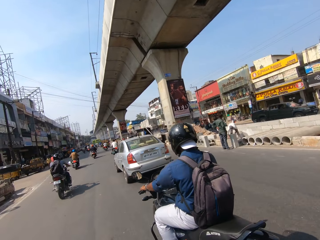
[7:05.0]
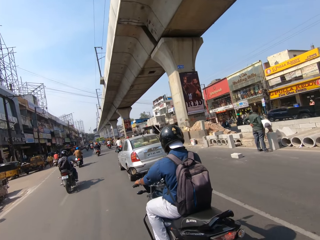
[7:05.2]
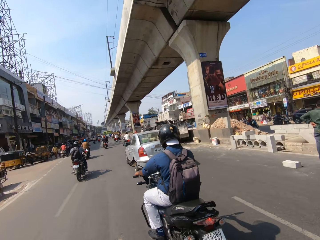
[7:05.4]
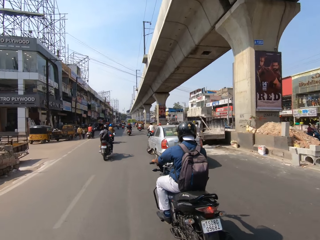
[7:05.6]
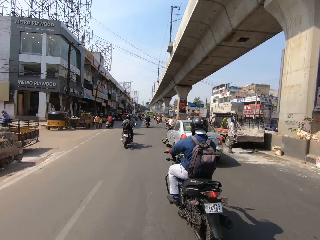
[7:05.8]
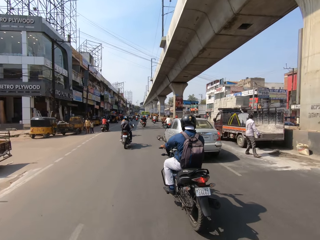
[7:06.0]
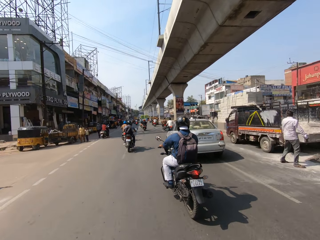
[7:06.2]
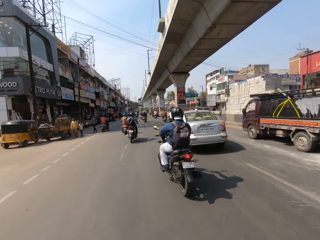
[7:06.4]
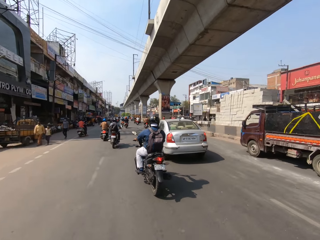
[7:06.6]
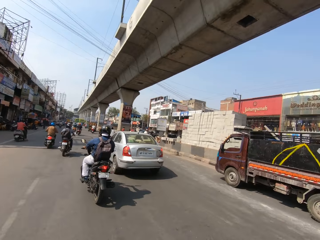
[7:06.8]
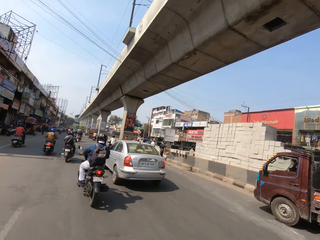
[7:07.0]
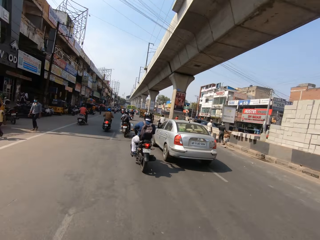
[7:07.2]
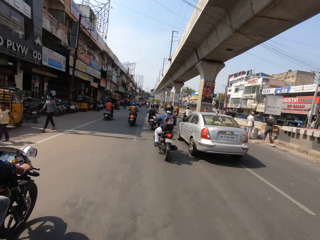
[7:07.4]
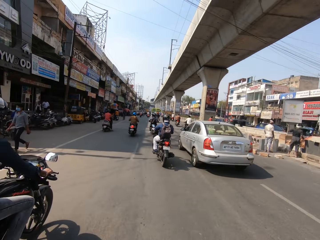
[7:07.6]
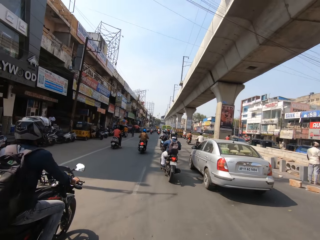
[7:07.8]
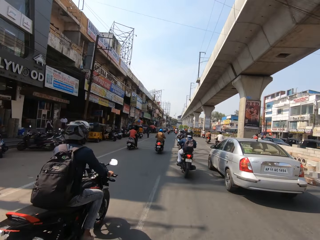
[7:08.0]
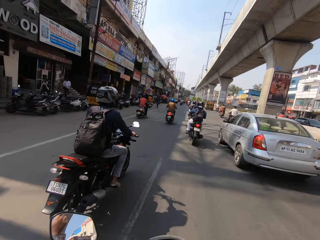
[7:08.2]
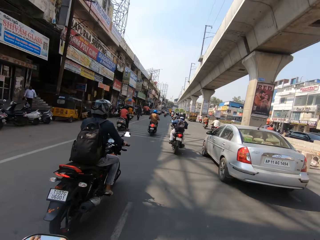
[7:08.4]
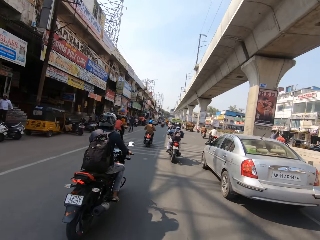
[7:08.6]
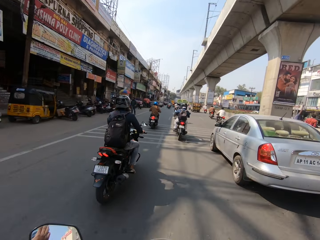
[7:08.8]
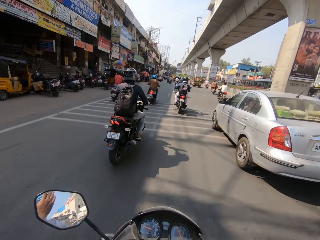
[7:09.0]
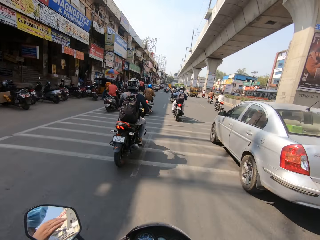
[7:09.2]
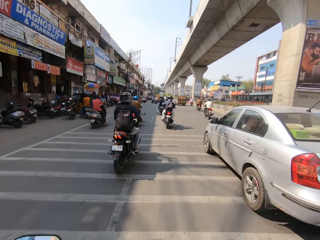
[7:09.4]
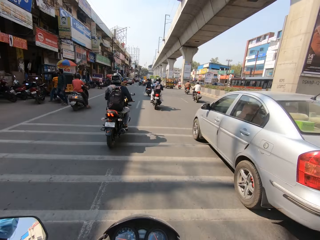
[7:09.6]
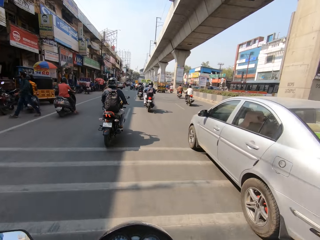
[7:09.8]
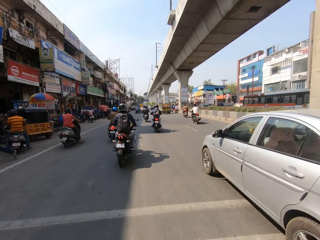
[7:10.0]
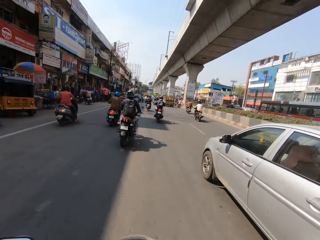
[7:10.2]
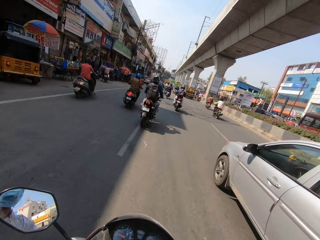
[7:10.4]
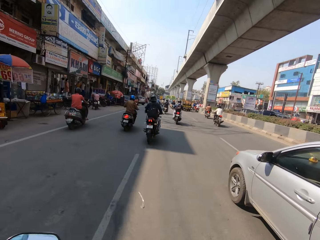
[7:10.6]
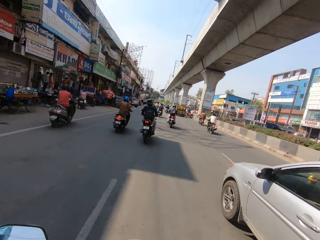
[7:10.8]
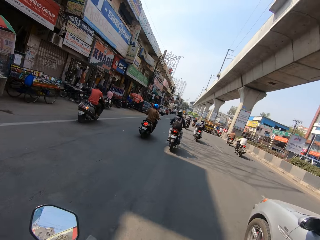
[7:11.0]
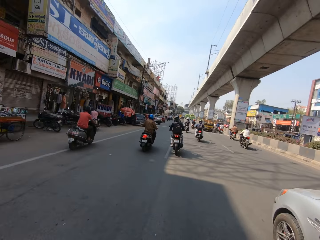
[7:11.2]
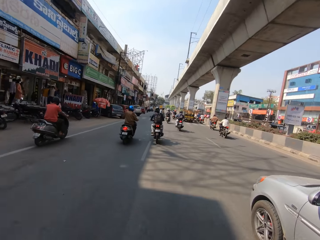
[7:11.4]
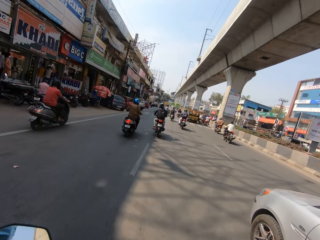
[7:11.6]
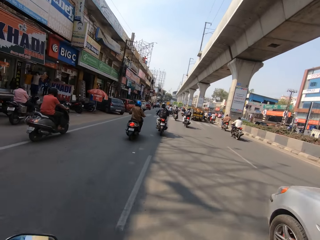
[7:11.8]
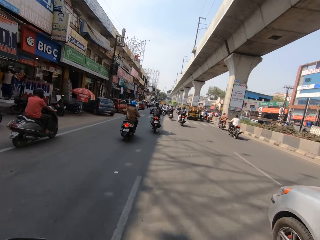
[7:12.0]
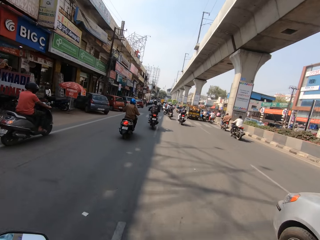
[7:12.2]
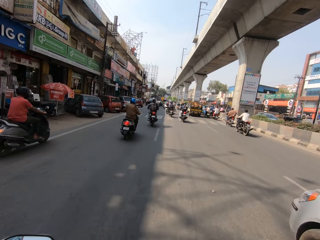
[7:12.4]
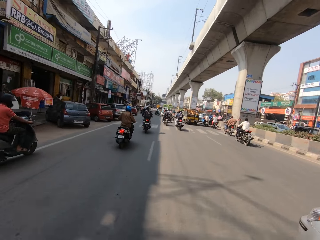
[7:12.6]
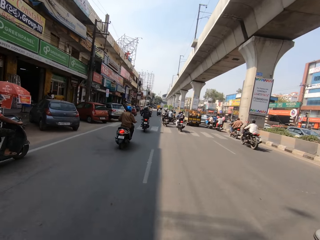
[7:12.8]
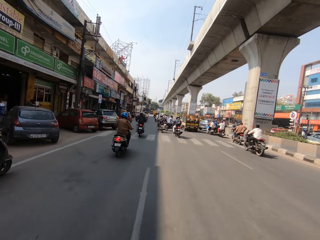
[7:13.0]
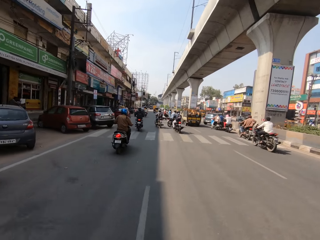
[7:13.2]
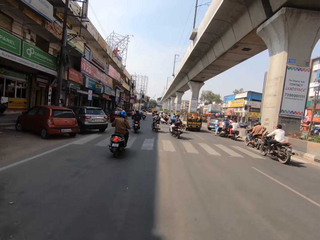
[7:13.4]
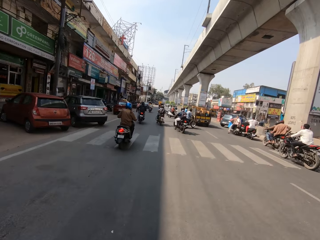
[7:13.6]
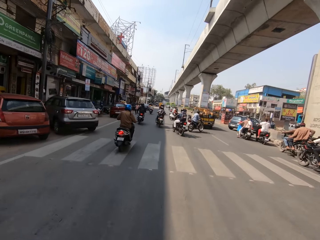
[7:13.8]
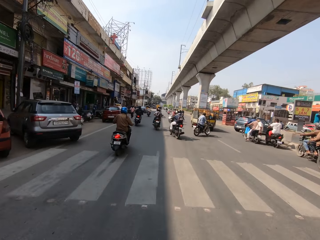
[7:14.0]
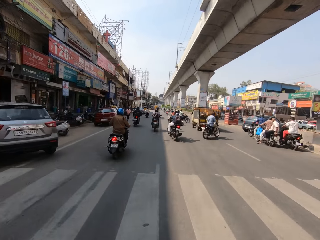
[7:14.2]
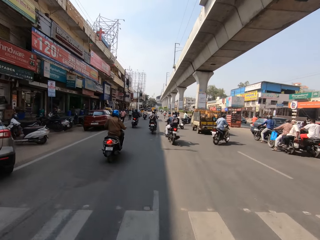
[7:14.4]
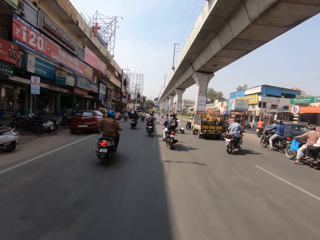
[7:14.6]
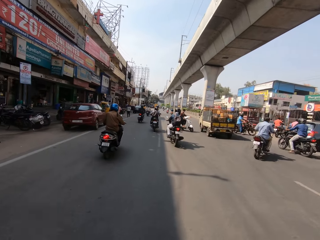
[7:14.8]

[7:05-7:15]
The camera wearer looks forward. They talk. They stare around on the road. They ride a motor bike on the road. They talk. They ride the motor bike on the road.

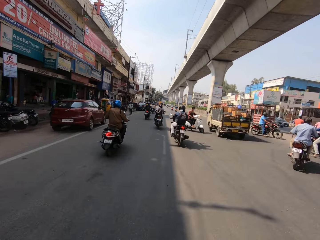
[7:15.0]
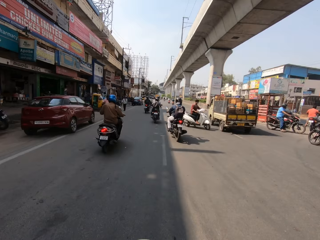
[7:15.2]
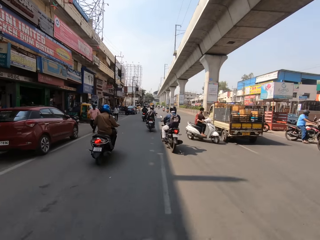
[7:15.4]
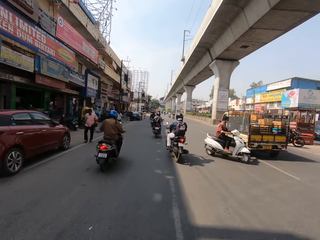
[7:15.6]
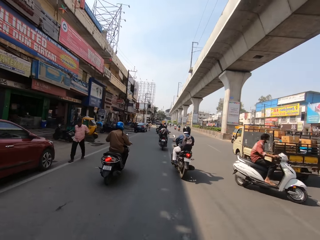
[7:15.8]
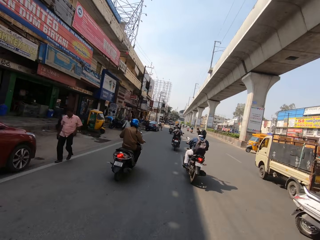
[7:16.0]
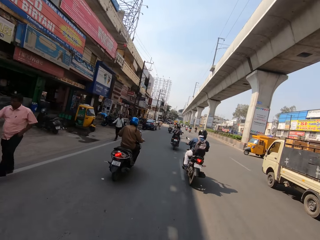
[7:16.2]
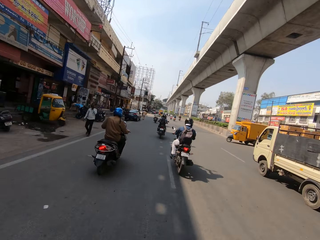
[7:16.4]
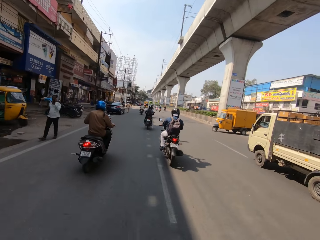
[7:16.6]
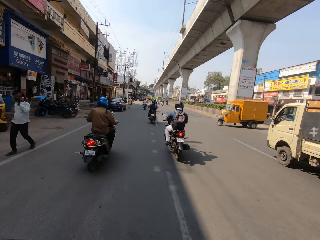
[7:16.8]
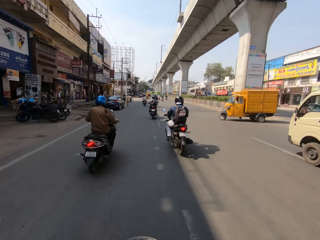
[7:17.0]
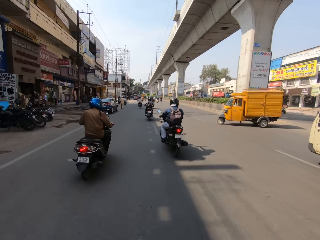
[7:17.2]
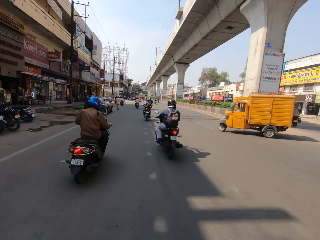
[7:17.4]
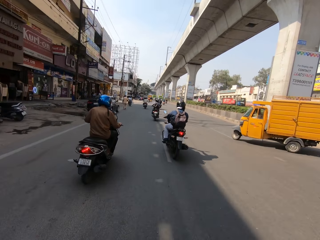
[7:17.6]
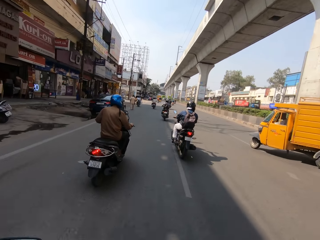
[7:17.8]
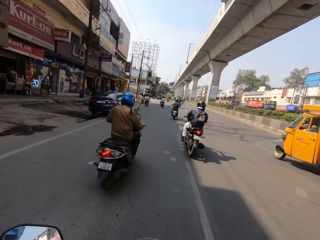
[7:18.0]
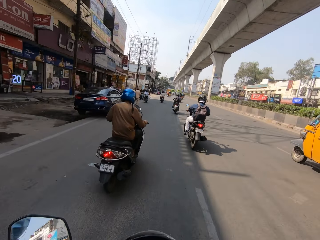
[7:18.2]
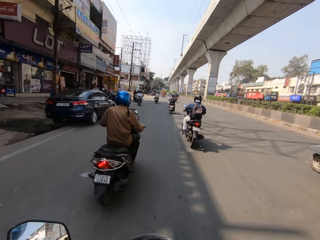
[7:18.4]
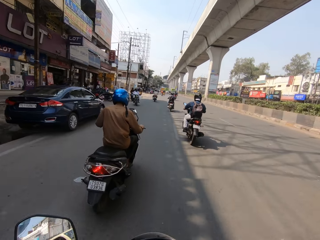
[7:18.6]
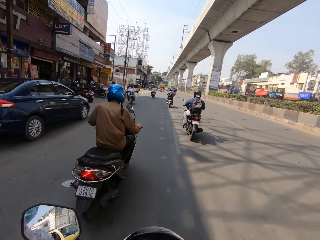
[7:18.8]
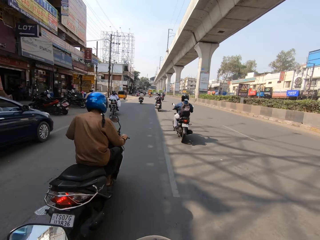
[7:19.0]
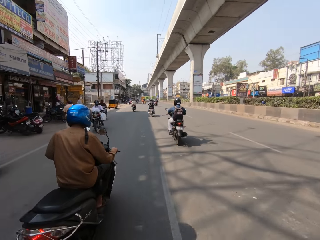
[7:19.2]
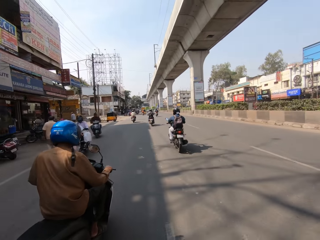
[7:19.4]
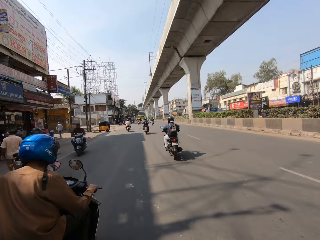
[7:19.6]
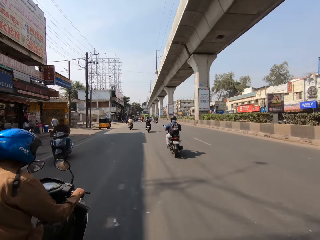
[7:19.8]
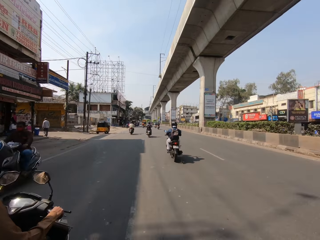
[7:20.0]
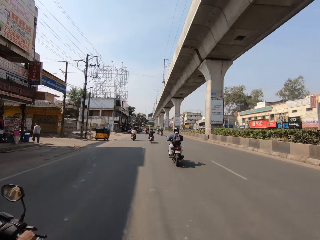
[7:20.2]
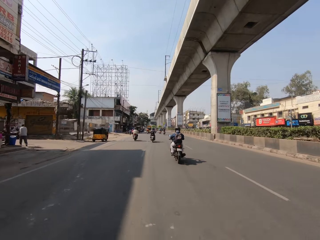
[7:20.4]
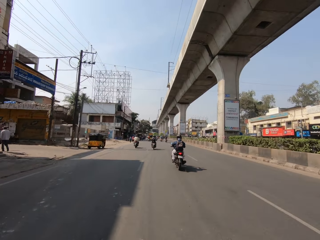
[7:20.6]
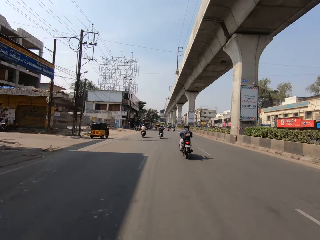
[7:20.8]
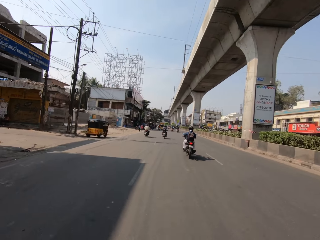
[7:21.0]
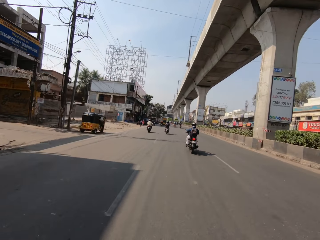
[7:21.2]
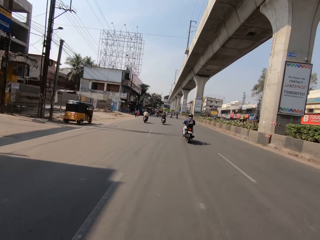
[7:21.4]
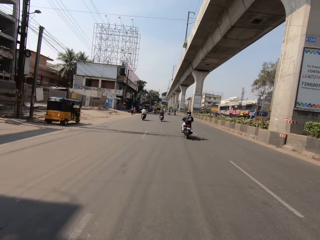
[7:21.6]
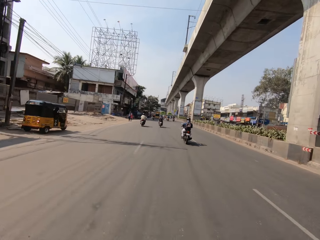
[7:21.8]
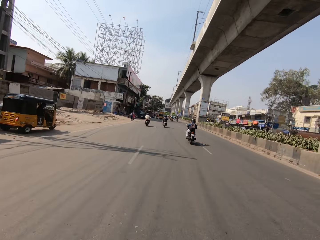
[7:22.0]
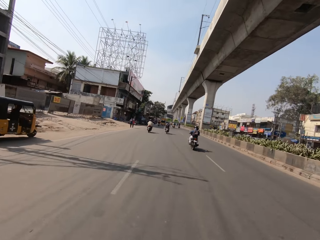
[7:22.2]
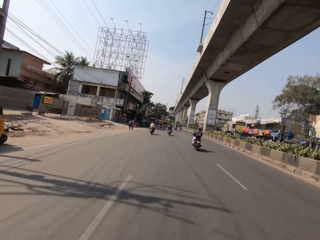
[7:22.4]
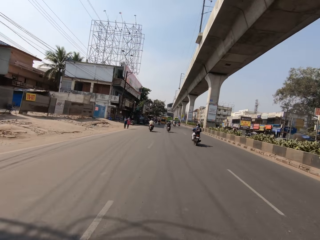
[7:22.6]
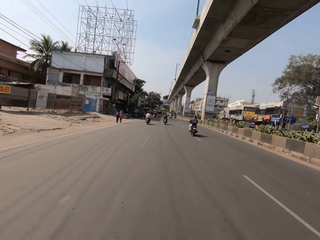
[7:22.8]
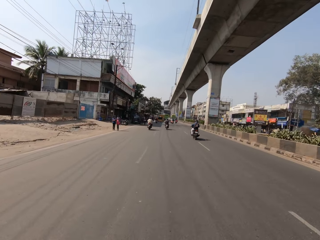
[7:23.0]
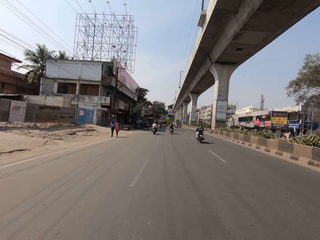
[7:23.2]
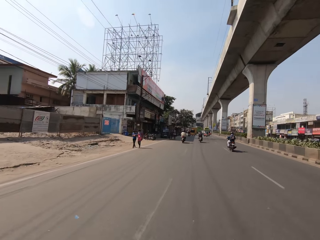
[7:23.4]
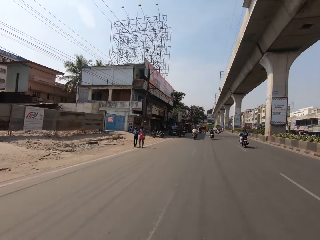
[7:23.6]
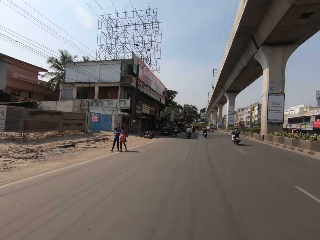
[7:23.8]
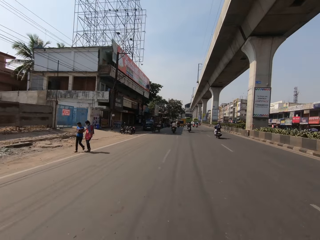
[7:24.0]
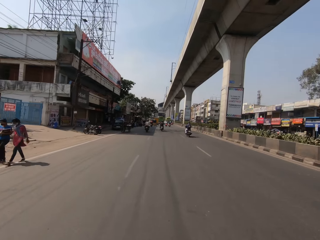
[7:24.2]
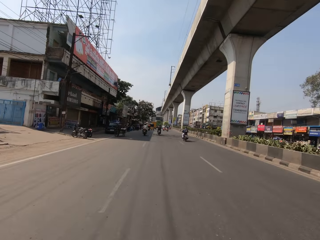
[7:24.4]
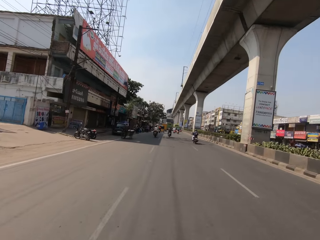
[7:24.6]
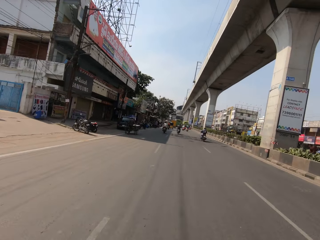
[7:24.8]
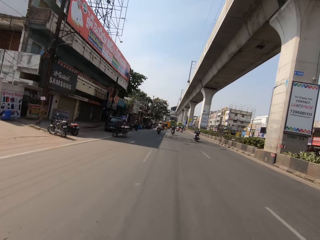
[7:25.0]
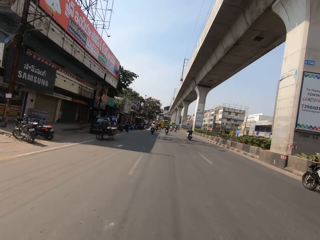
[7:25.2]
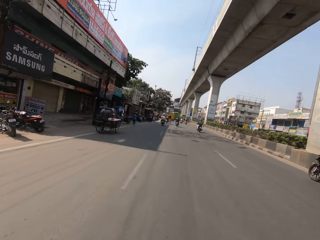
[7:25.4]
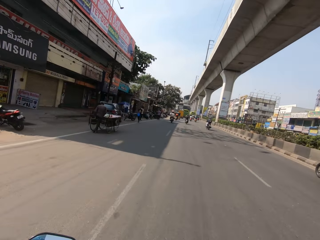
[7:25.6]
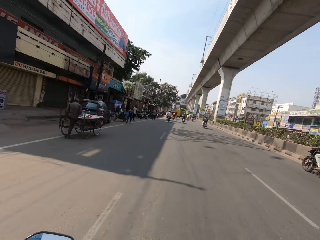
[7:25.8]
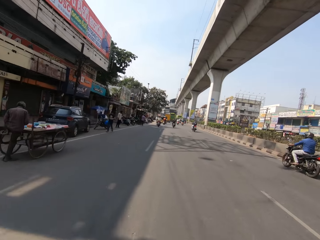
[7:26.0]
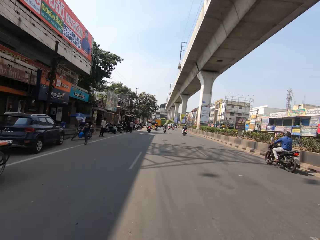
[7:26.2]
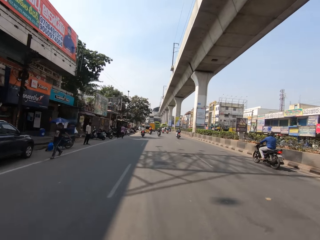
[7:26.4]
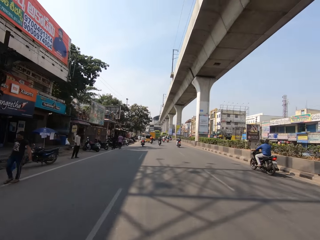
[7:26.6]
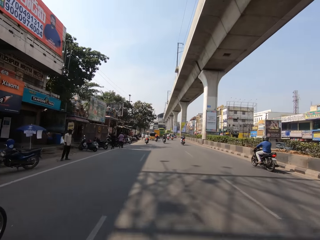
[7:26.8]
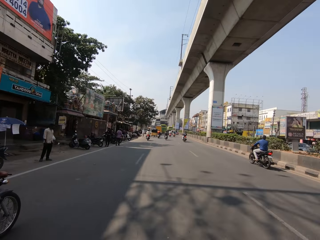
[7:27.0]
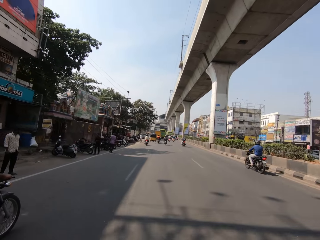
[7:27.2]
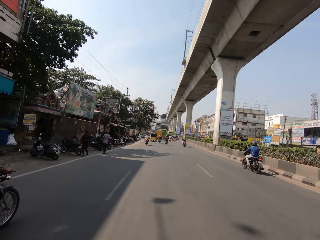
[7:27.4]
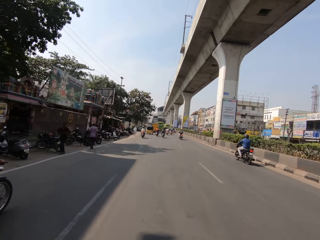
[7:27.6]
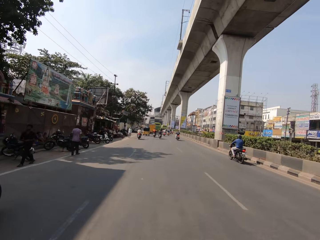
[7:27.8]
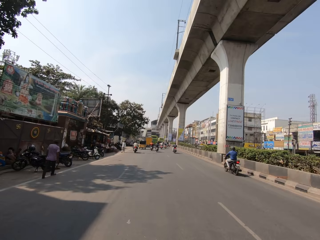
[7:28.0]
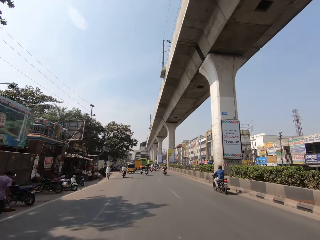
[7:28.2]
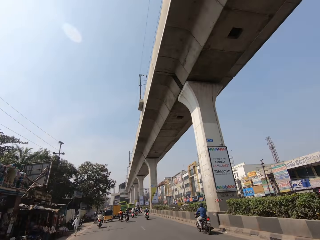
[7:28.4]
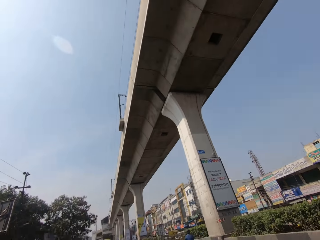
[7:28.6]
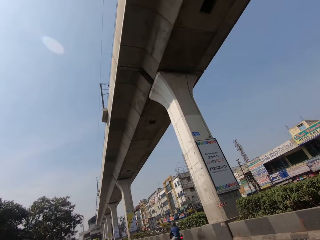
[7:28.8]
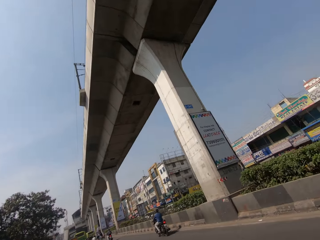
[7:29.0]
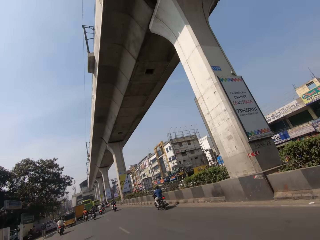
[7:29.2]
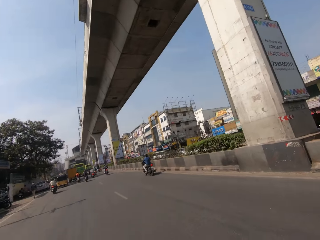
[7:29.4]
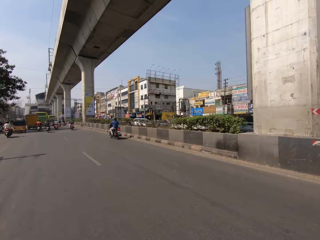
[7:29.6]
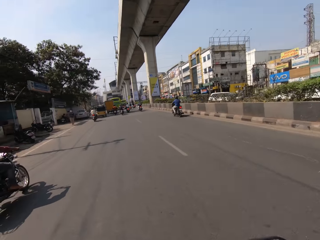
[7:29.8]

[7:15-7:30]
The camera wearer talks. They ride a motor bike on the road. They talk. They ride the motor bike on the road. They talk. They ride the motor bike on the road. They talk.
